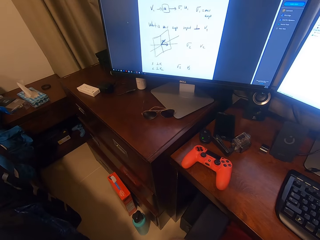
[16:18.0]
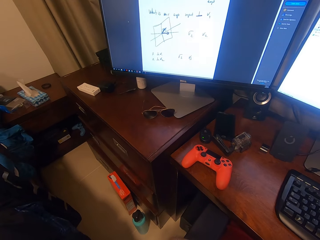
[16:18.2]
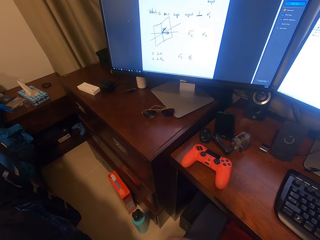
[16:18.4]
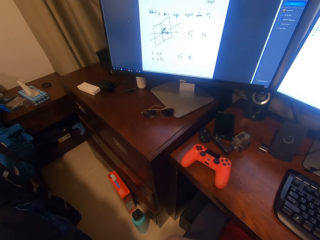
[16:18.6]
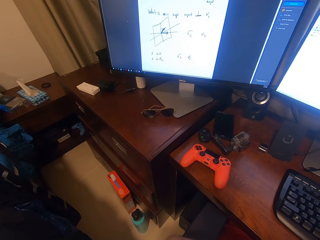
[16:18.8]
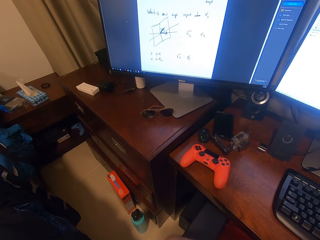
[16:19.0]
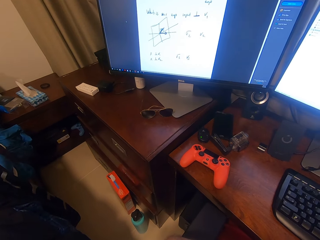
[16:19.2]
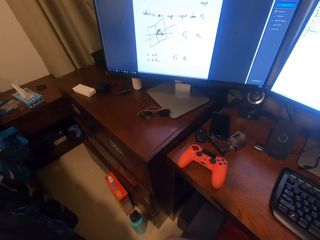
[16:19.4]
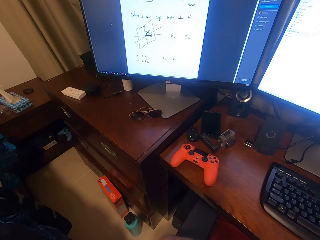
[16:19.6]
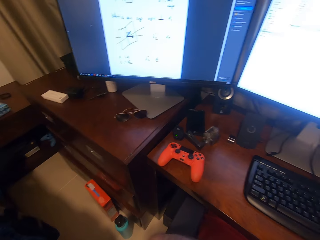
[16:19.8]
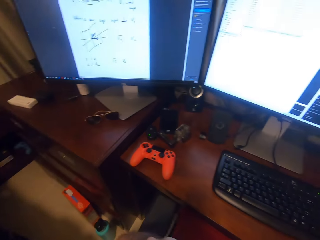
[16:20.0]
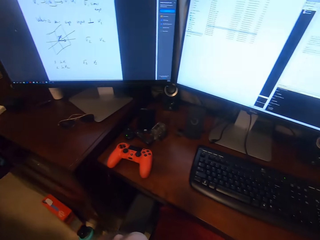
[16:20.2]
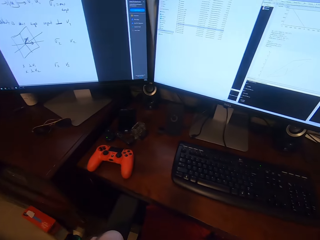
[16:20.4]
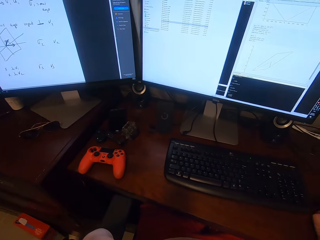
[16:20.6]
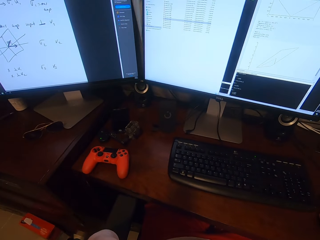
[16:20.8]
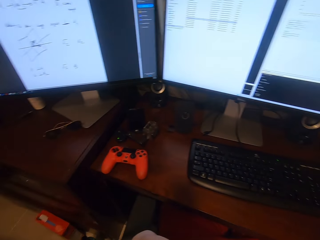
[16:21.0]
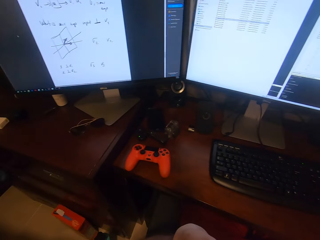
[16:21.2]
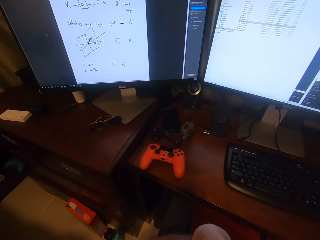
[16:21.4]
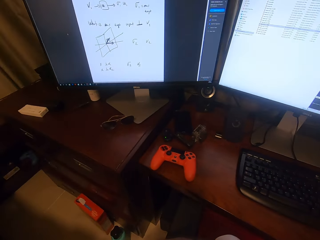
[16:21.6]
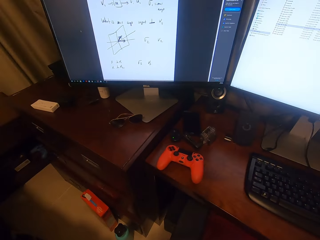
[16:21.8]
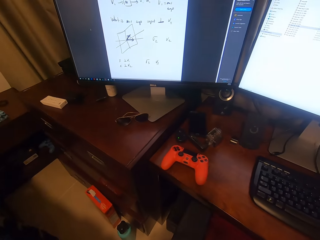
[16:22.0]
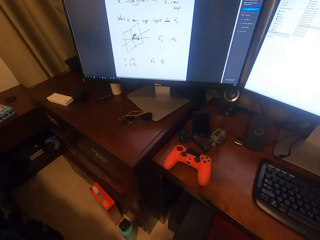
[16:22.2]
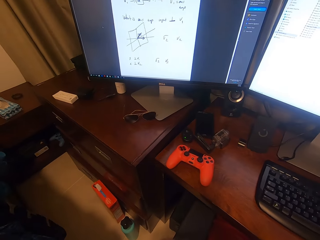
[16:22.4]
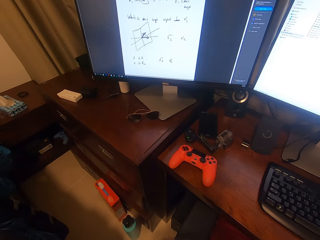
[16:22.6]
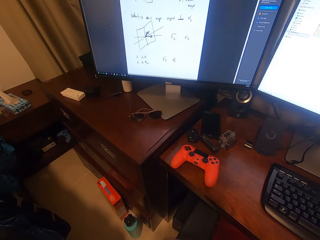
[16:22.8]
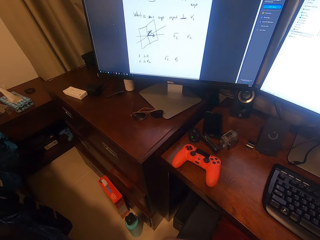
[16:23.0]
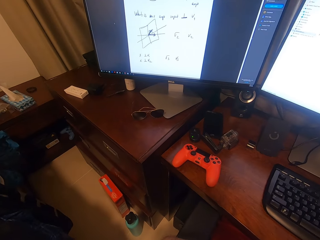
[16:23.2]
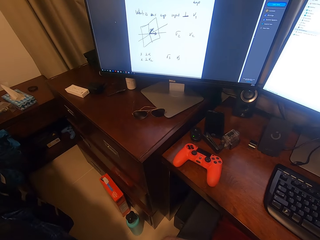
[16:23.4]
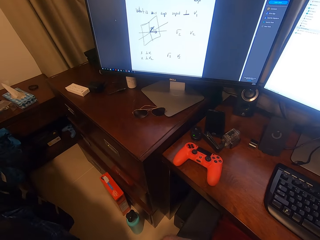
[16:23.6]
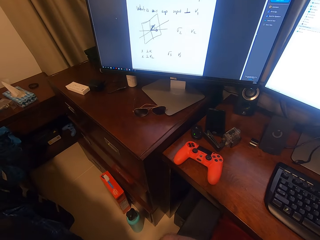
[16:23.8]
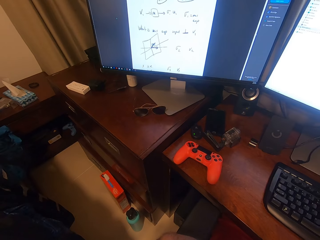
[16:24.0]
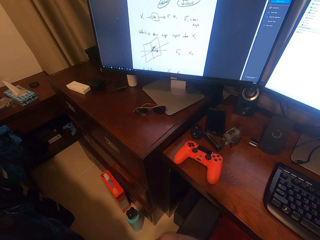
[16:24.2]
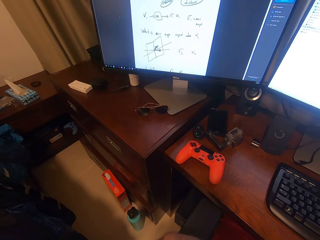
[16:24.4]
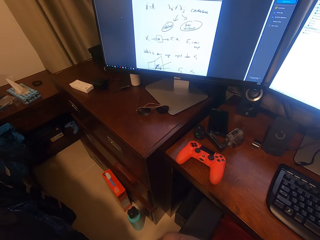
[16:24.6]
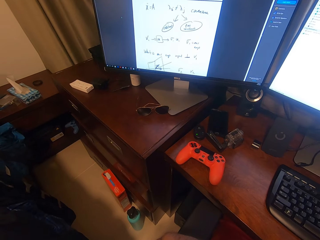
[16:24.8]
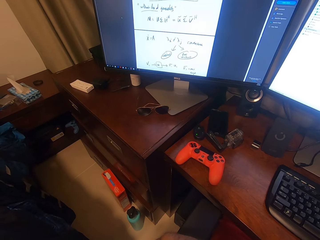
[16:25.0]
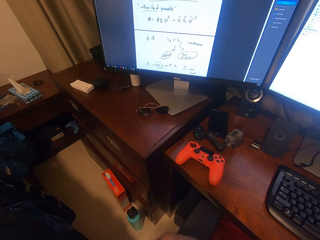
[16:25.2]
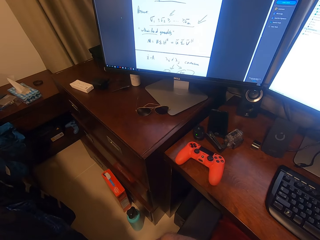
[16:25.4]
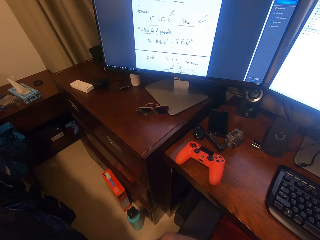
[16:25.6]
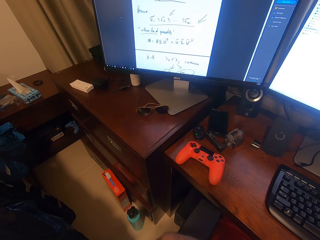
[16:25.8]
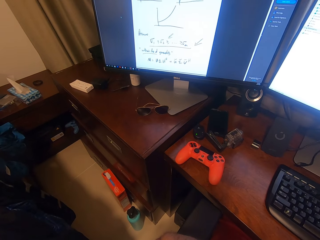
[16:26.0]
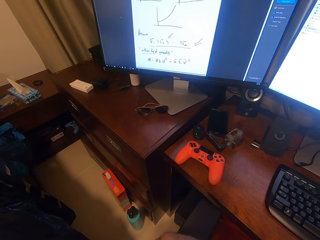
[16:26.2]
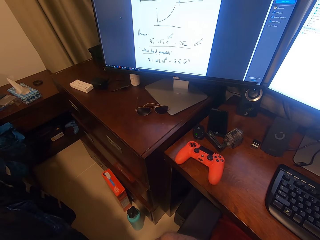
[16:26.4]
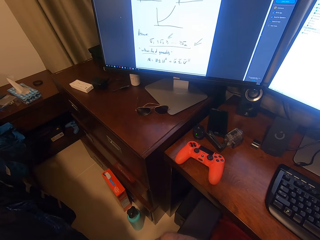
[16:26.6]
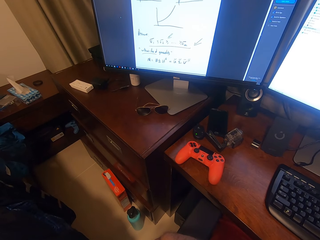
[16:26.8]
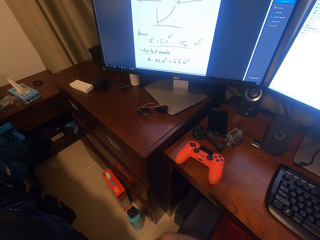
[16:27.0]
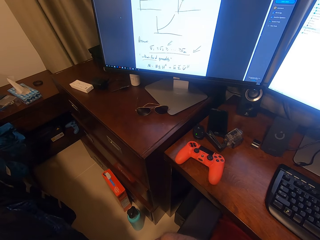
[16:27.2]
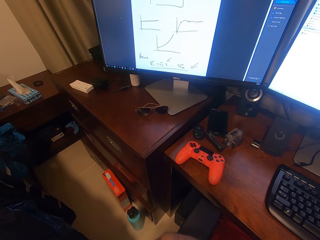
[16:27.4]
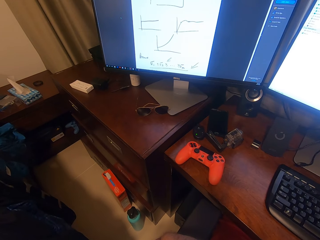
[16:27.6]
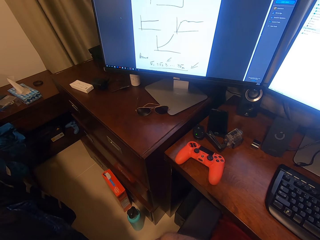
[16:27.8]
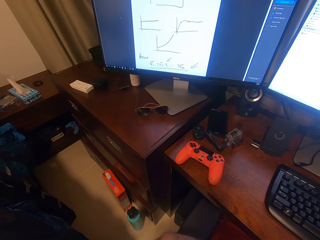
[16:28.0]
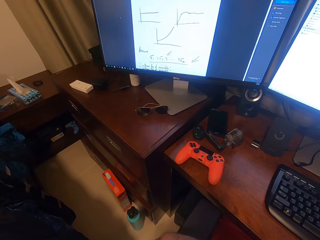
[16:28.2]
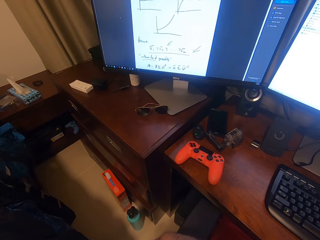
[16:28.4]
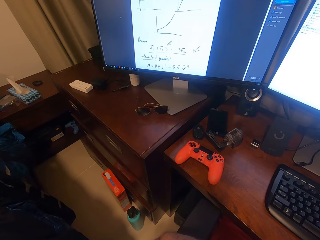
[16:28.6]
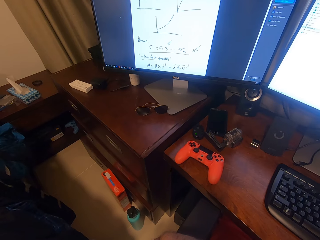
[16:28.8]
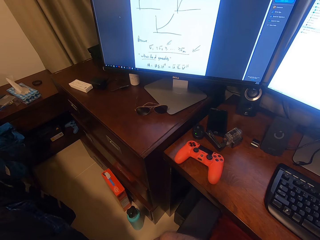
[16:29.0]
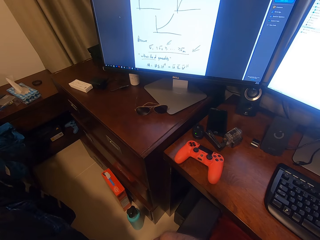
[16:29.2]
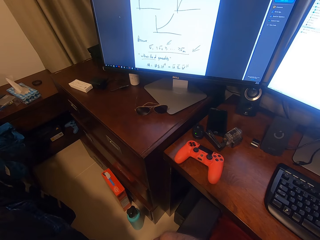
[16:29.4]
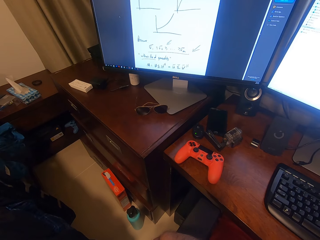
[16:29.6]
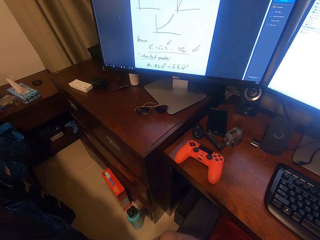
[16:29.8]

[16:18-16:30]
The camera wearer looks at a computer screen. They operate a computer with a mouse.

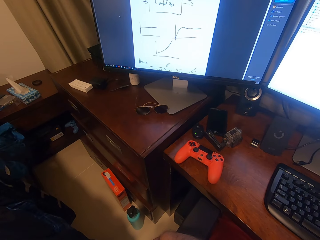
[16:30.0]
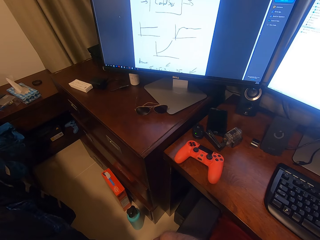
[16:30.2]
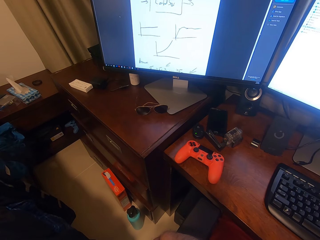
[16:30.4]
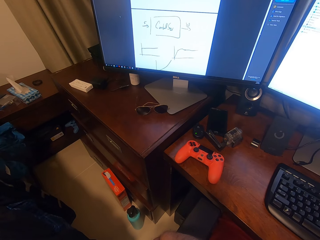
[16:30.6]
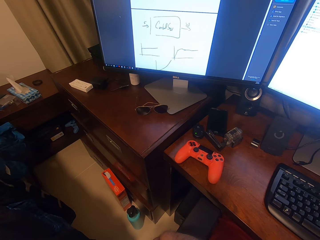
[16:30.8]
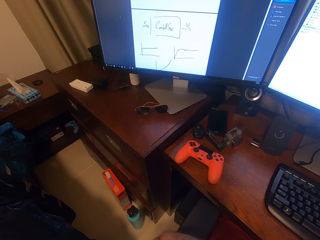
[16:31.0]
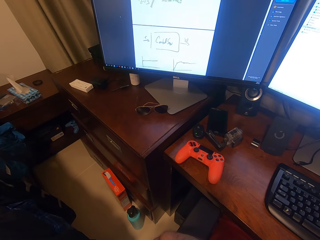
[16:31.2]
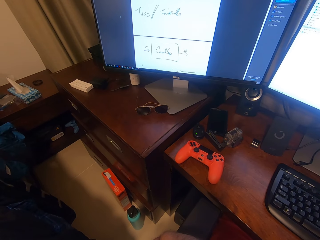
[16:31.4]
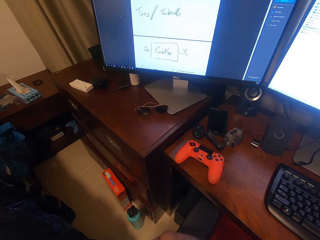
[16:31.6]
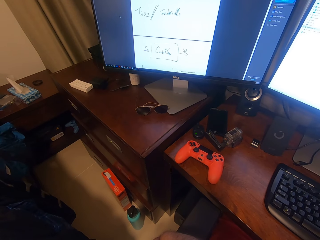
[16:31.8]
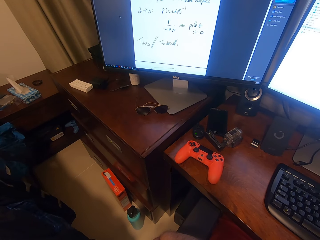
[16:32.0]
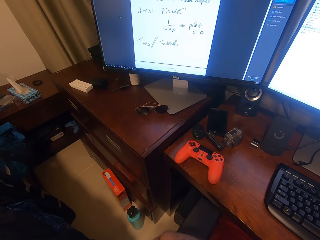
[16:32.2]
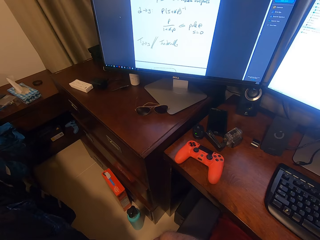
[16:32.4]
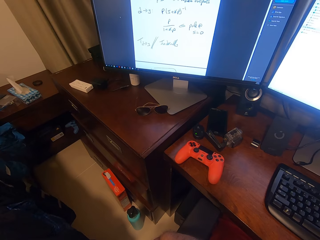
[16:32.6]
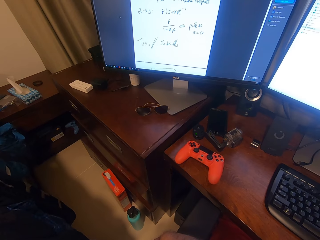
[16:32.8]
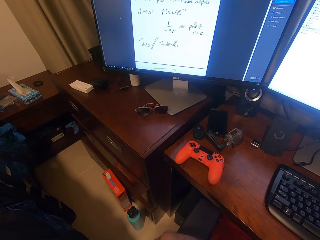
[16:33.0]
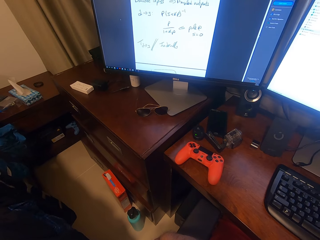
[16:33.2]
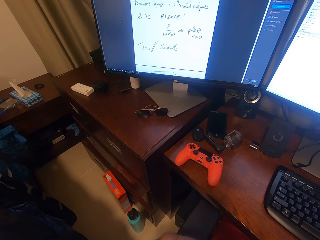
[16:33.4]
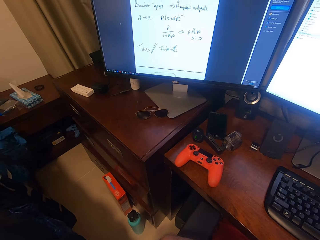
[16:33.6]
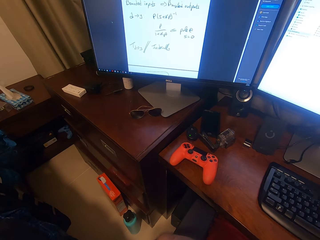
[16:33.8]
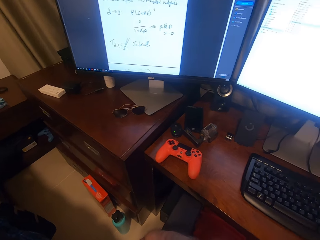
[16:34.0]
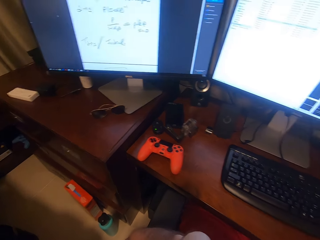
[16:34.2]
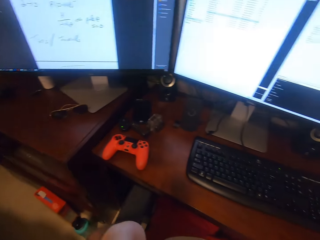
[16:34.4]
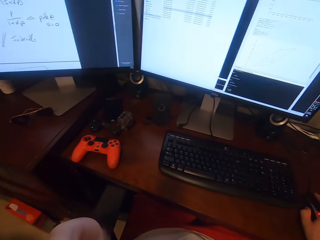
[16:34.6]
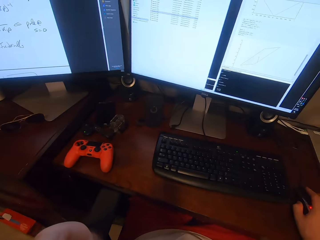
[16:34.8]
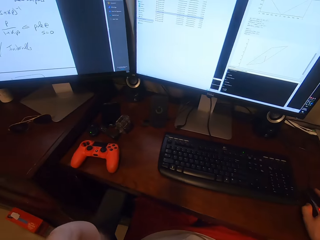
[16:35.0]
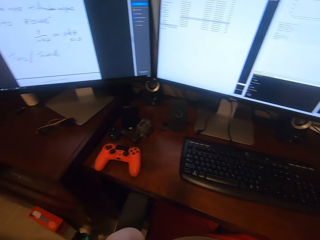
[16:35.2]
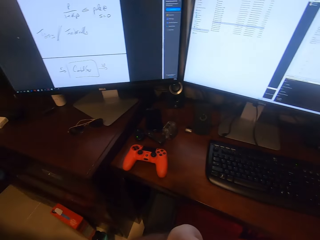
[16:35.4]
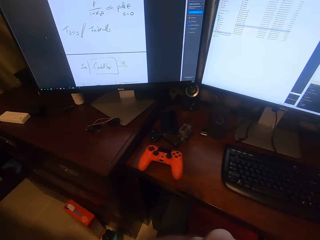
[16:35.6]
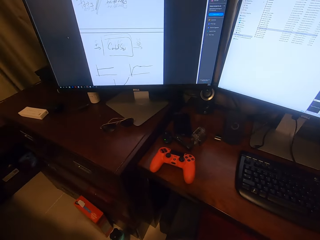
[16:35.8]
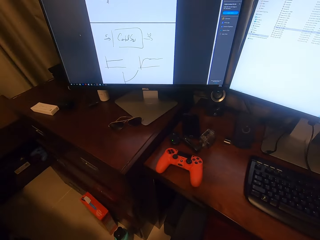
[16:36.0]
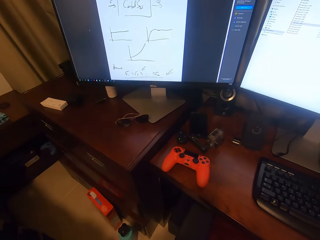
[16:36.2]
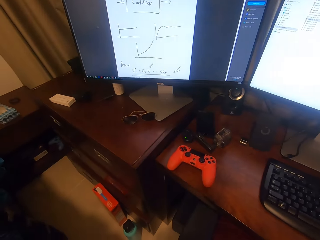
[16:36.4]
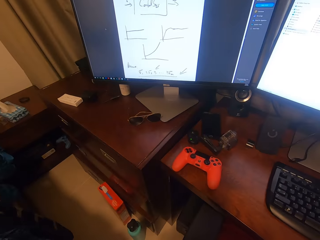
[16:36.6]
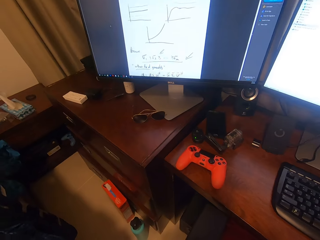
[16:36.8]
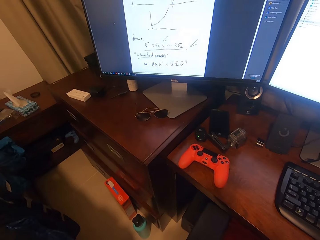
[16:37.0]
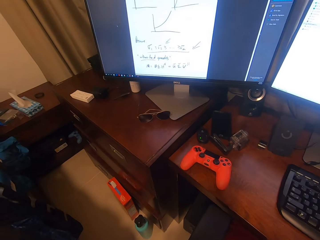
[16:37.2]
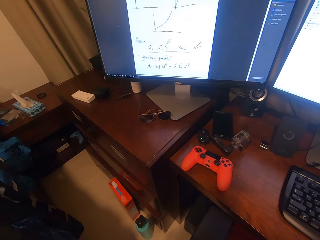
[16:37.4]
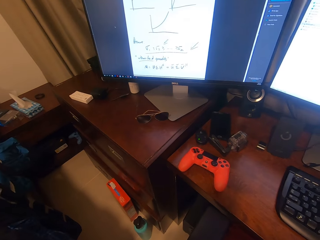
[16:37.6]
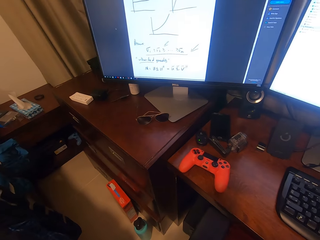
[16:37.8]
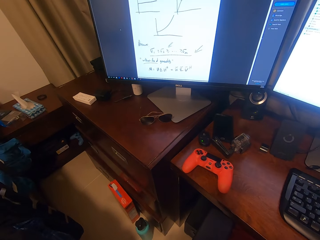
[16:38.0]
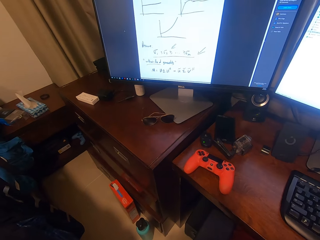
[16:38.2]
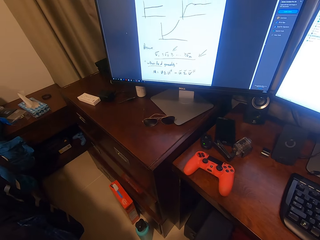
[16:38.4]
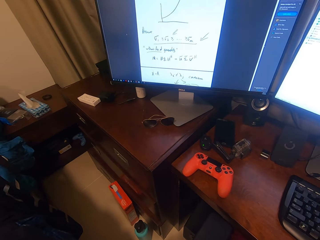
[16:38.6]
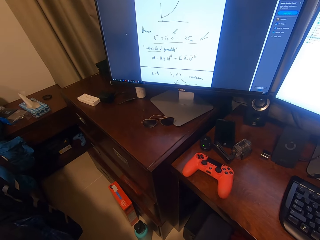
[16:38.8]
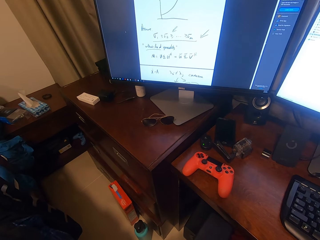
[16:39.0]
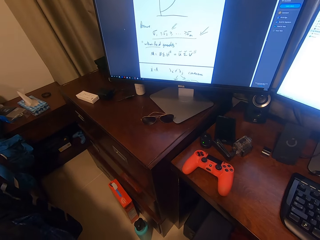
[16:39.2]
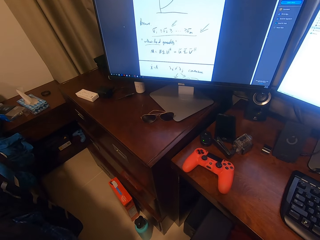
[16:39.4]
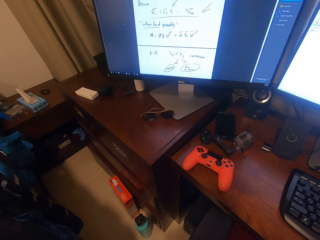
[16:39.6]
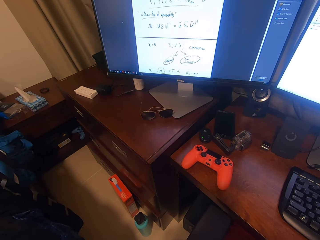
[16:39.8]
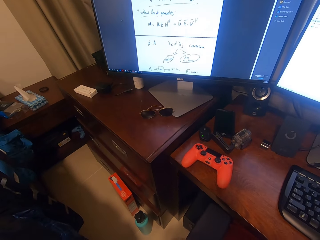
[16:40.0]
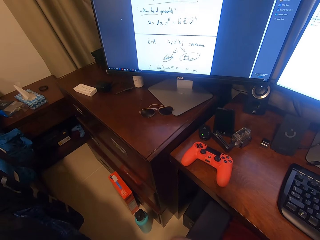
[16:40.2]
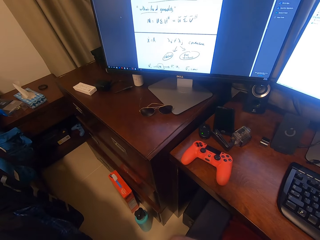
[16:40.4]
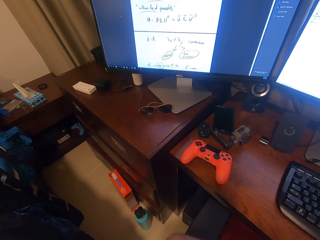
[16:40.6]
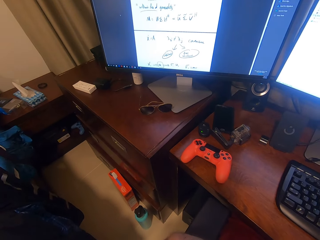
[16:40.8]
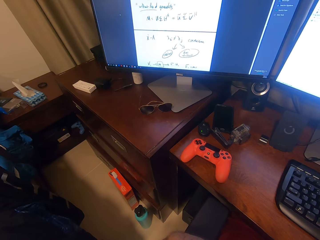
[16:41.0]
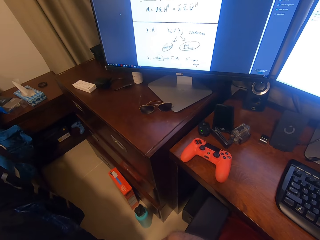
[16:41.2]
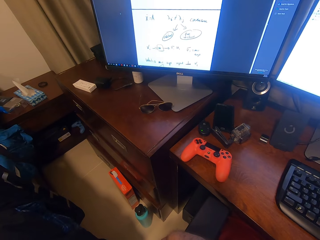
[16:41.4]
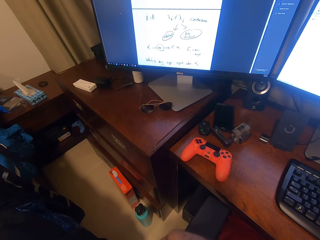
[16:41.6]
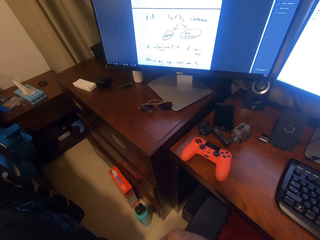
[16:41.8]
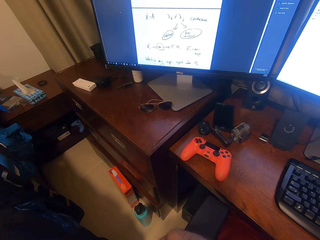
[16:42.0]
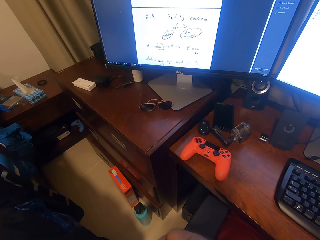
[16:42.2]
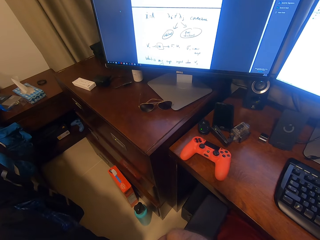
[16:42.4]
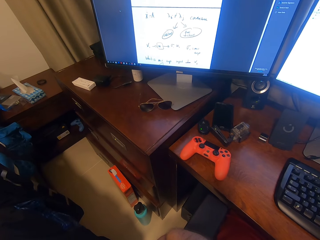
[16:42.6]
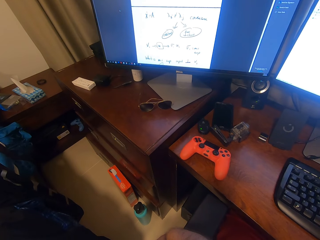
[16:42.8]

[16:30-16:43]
The camera wearer looks at a computer screen. They press a computer mouse. They operate the computer with the mouse.
